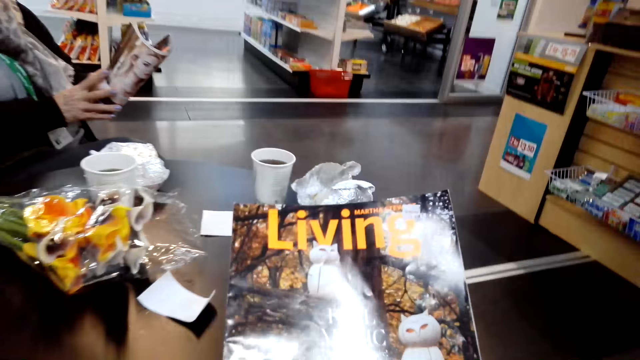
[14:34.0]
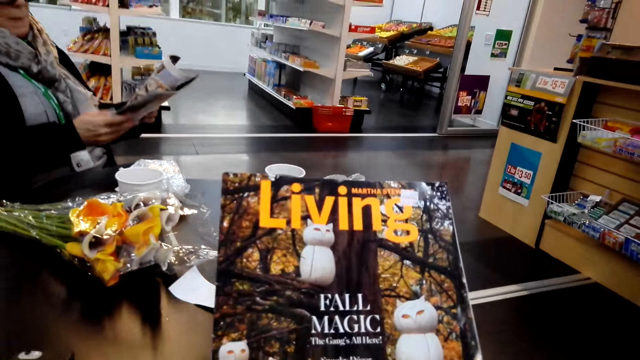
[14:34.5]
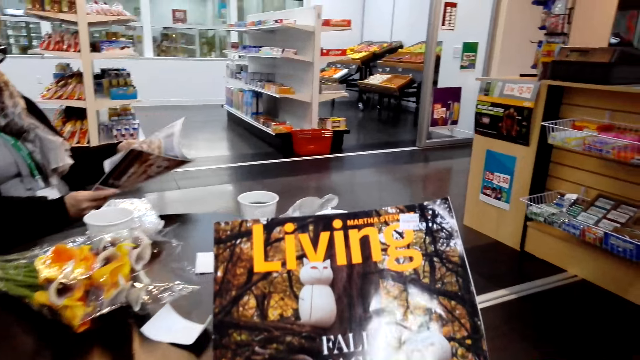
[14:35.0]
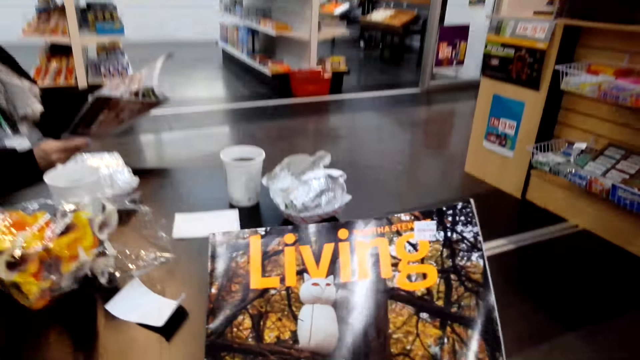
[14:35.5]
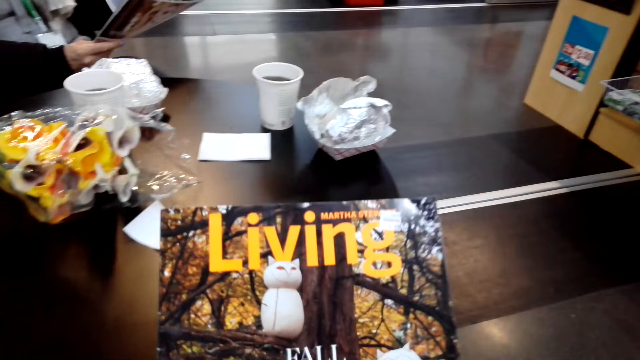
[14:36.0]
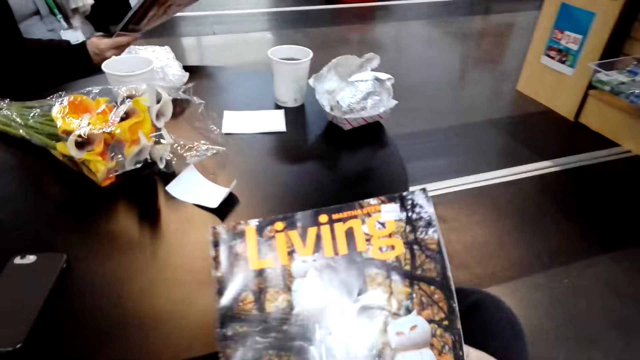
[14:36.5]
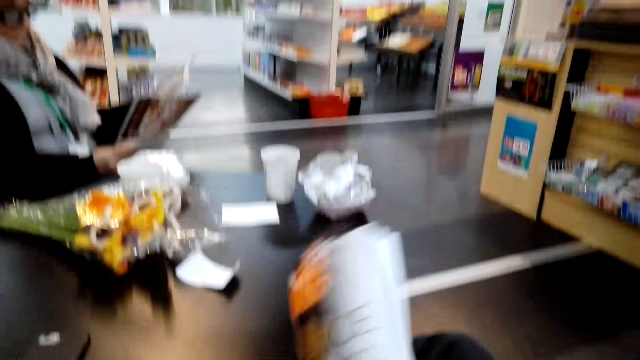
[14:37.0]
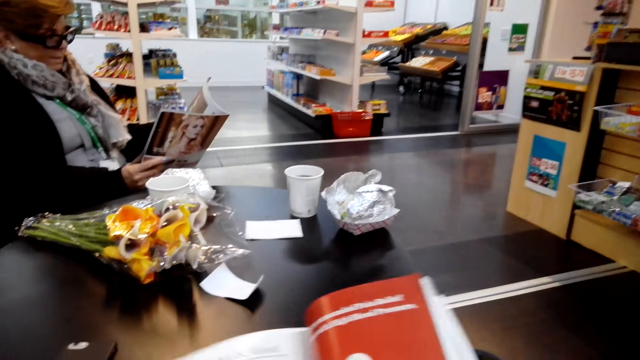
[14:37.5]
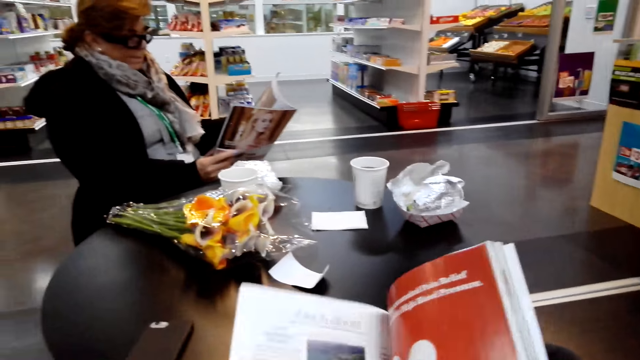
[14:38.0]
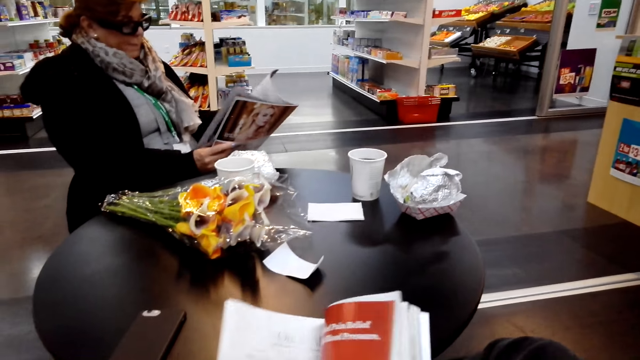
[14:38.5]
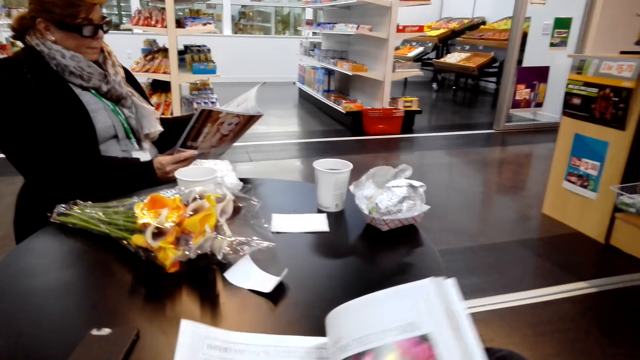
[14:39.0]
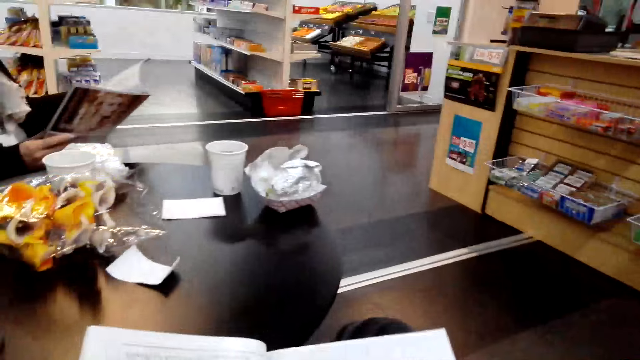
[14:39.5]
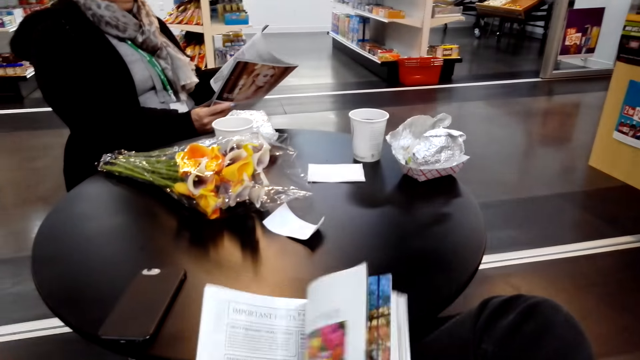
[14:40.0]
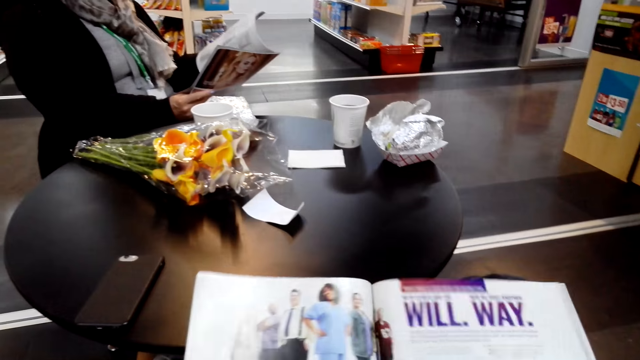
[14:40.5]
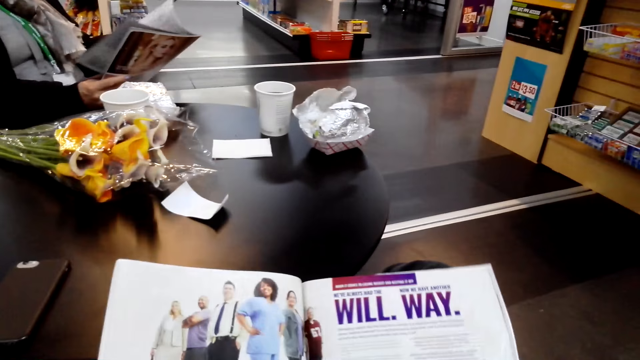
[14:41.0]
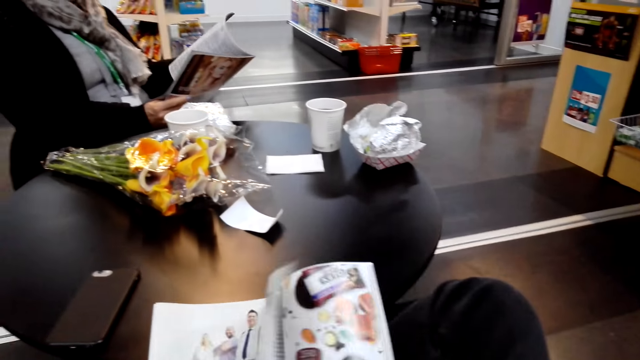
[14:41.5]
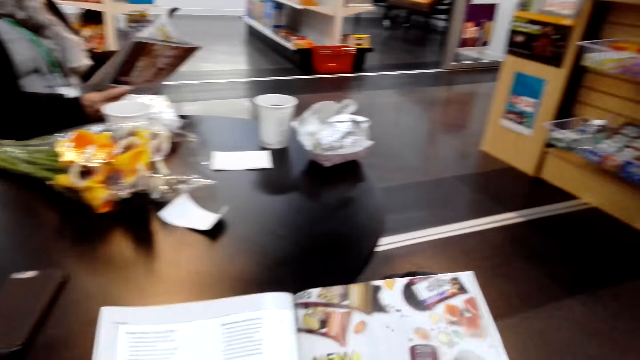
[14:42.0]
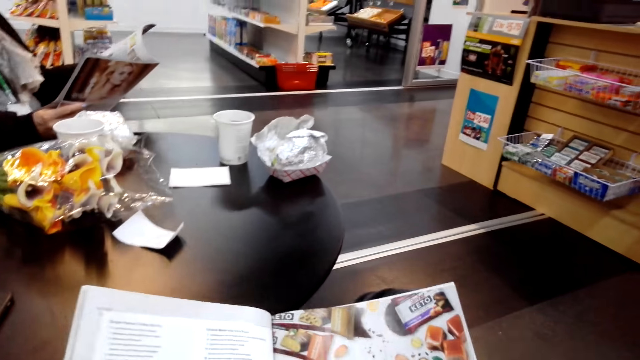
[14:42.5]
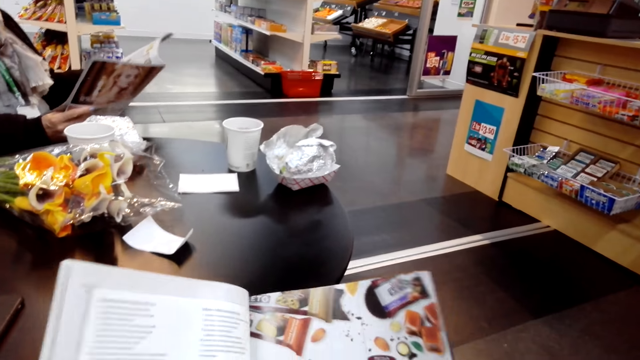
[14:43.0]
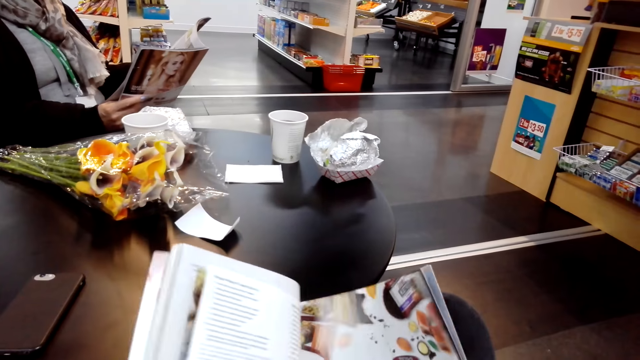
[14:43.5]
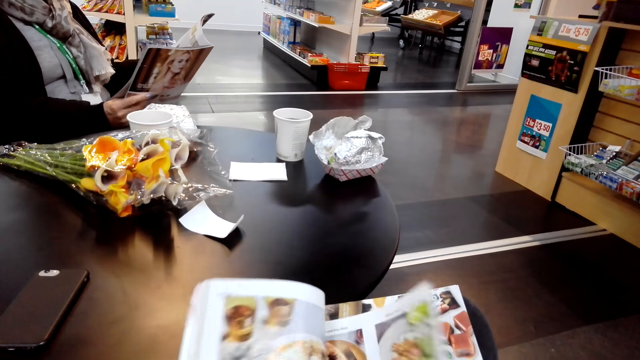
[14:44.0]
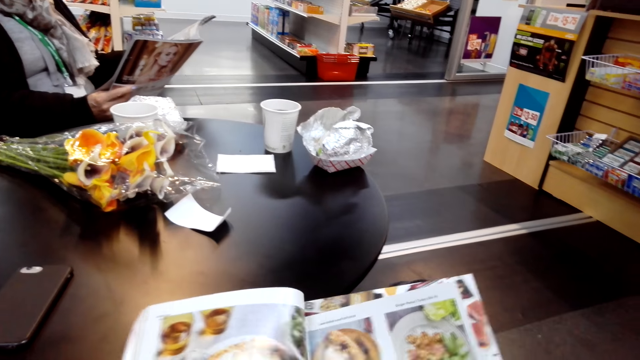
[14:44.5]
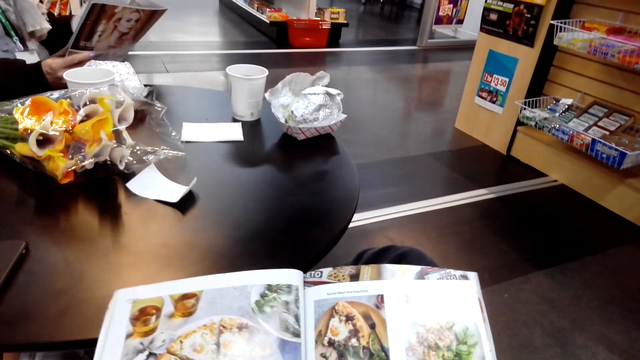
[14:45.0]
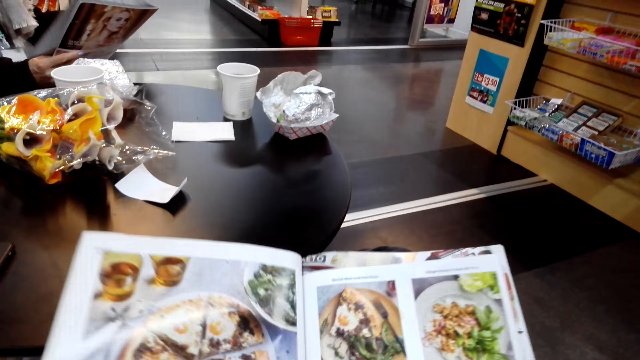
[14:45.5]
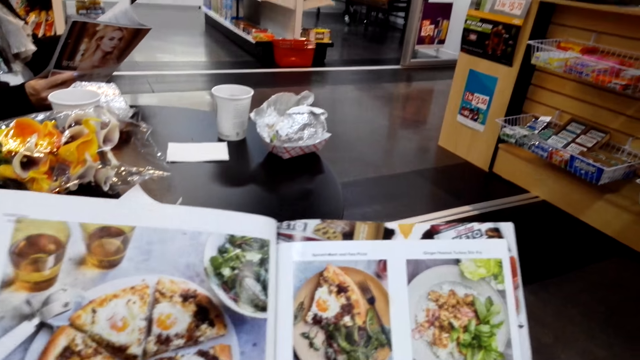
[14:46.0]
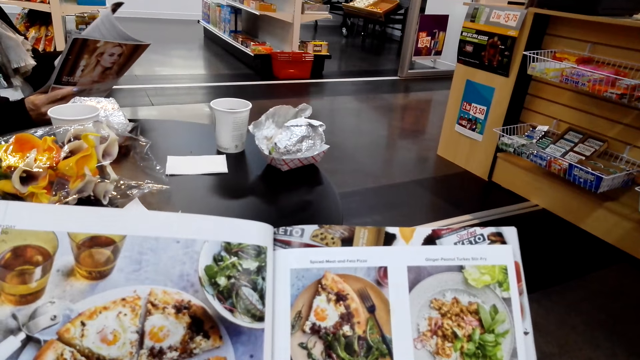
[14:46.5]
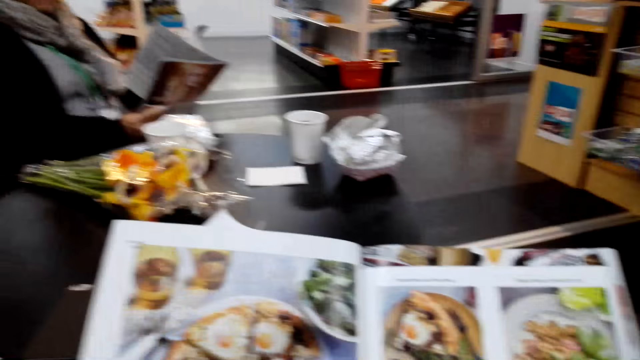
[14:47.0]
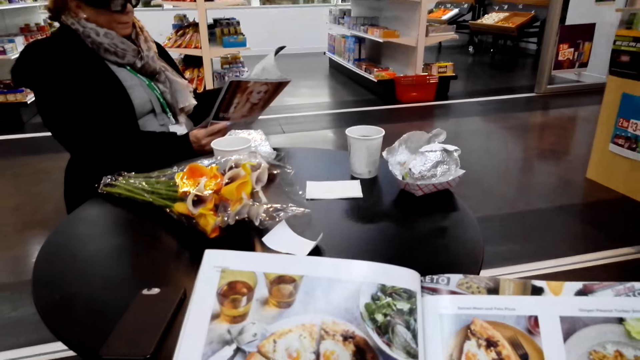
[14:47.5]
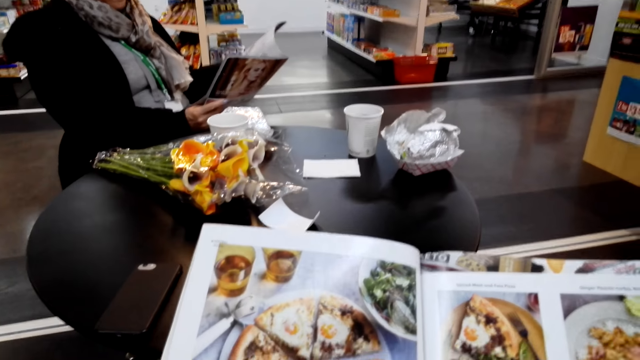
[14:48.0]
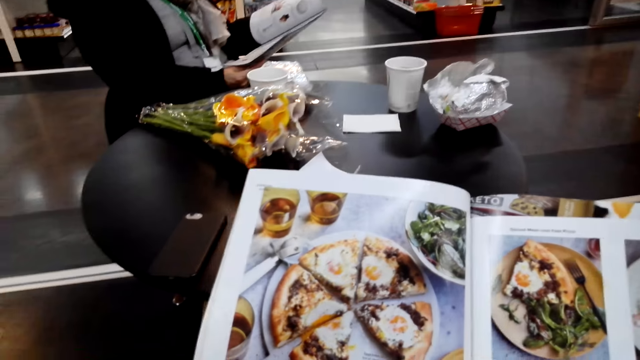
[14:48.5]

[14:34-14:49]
The camera wearer picks up the magazine. A lady flips a page. The lady talks with the camera wearer. The camera wearer peruses the magazine. They flip a page. They peruse the magazine again. The lady peruses the magazine. The camera wearer flips a page. They talk with the lady. They flip a page. The lady flips a page. The camera wearer peruses the magazine. They flip a page. The lady flips a page. She flips a page again. She peruses the magazine. The camera wearer talks with the lady.

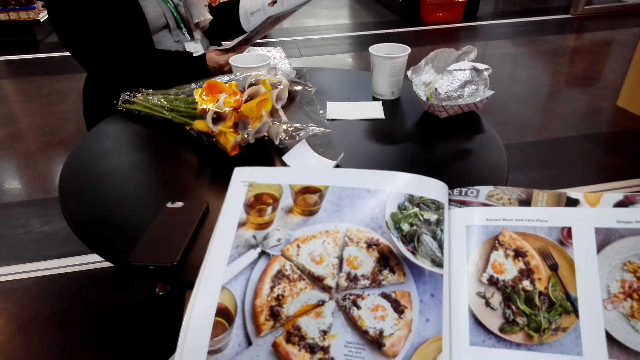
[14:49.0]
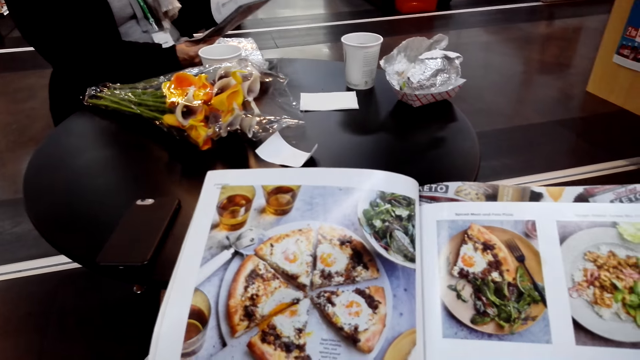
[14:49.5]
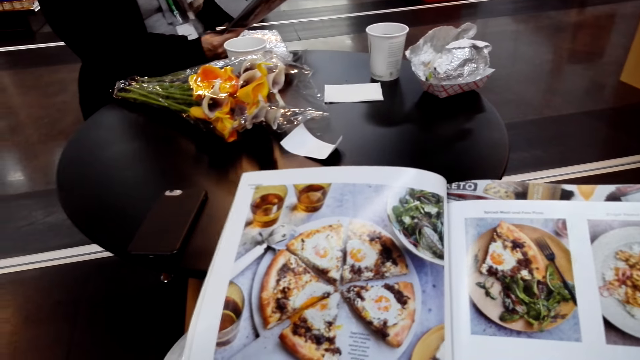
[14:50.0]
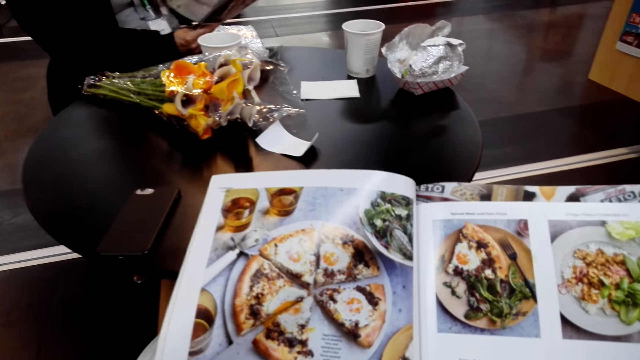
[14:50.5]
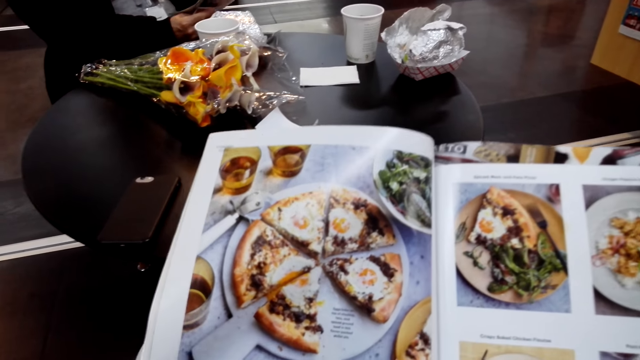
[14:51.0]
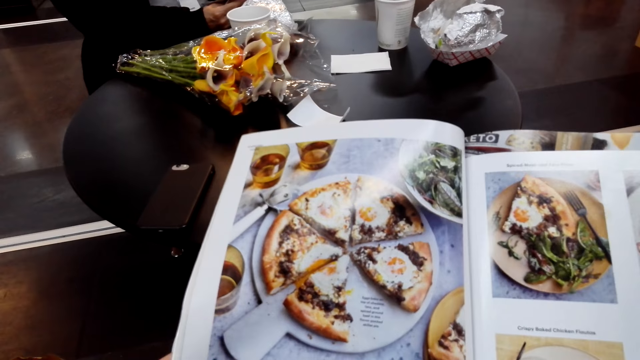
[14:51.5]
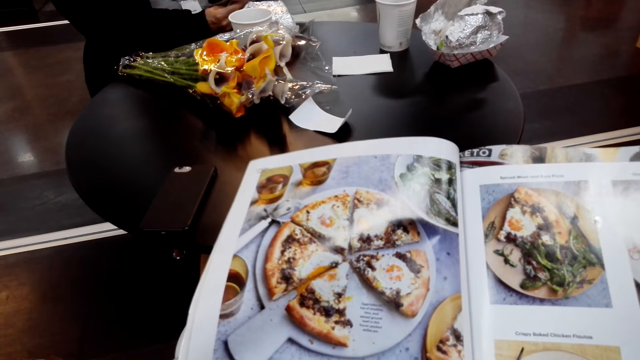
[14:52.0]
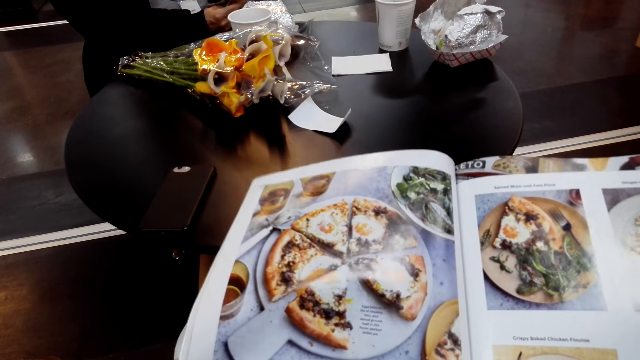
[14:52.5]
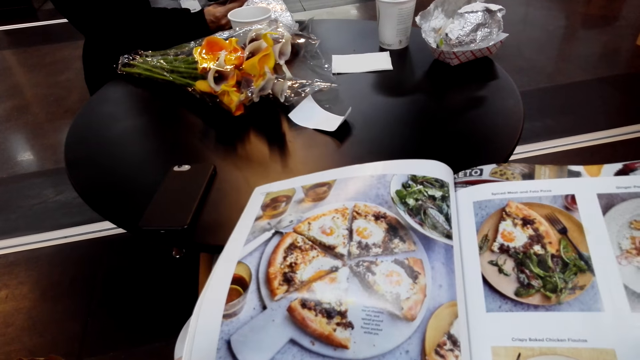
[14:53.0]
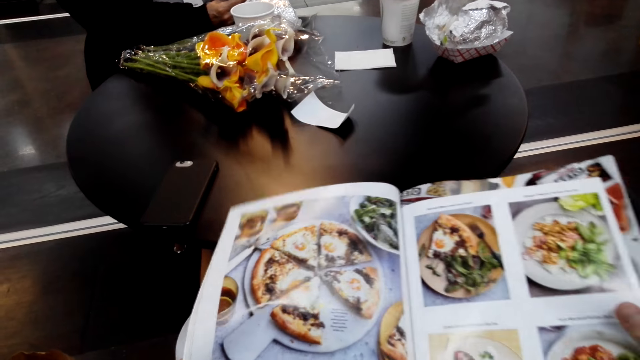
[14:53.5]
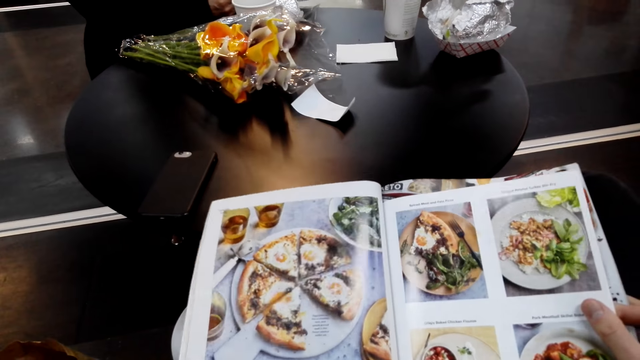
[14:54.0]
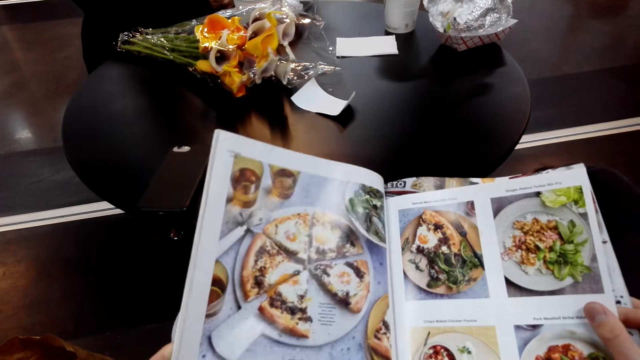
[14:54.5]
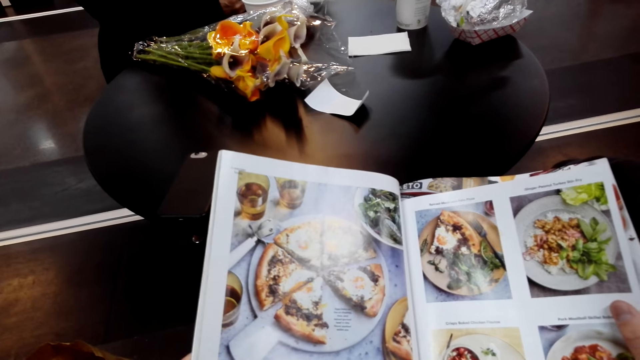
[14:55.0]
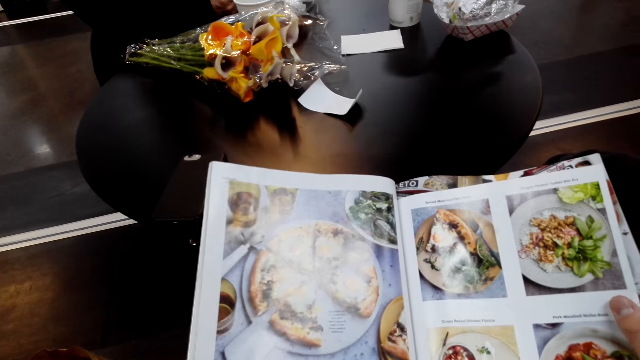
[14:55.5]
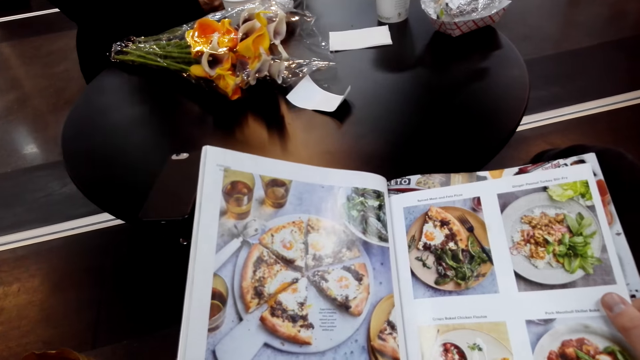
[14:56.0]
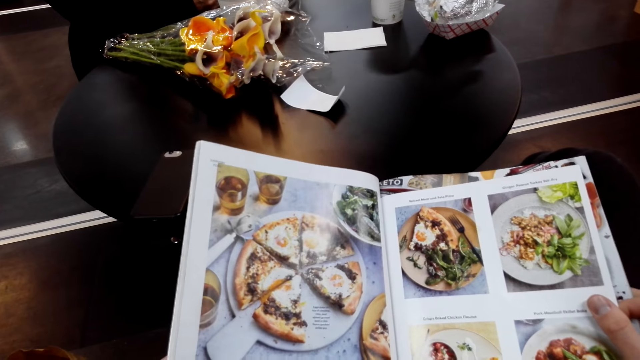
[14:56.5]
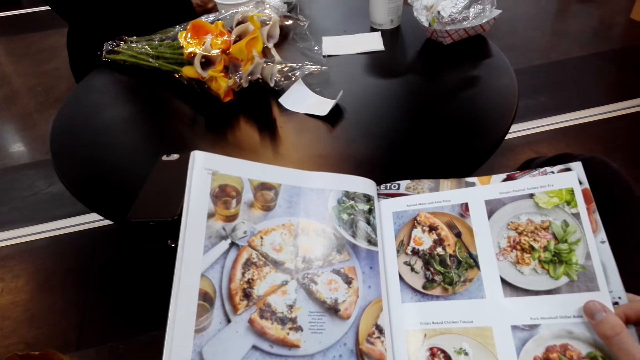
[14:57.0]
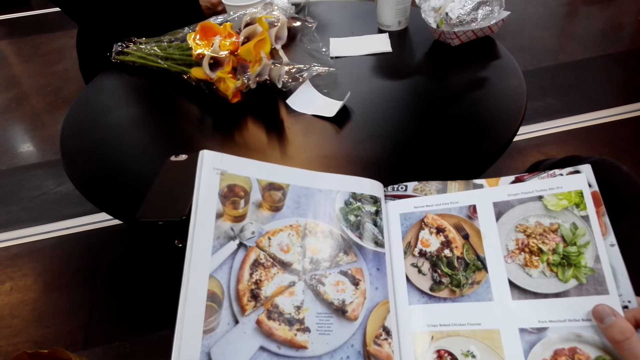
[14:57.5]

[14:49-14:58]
The camera wearer peruses the magazine.
